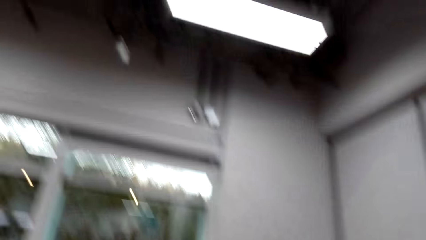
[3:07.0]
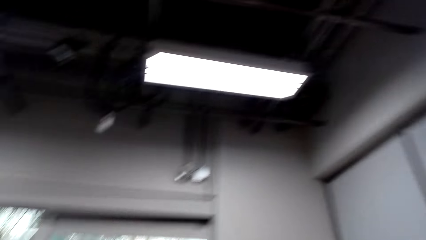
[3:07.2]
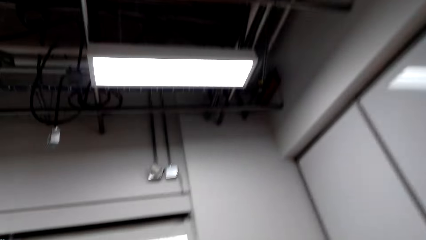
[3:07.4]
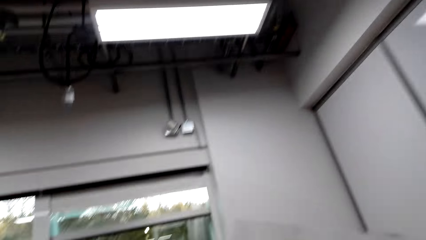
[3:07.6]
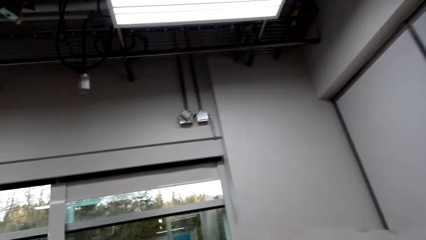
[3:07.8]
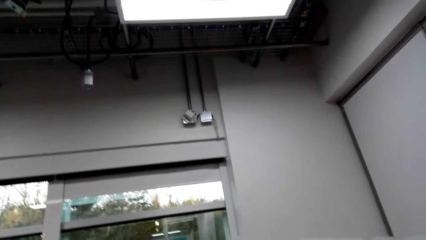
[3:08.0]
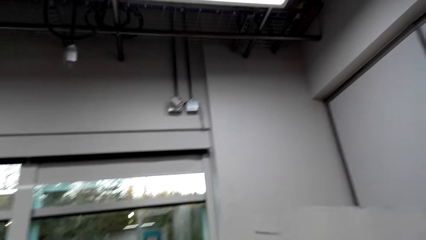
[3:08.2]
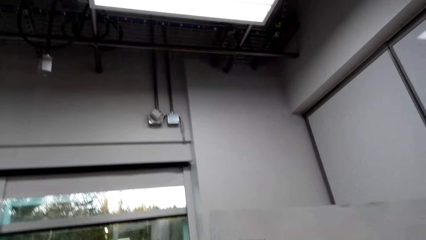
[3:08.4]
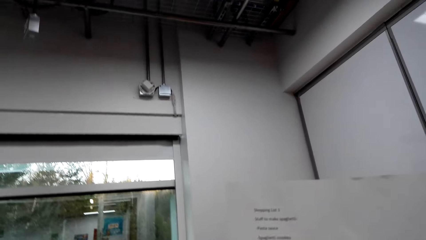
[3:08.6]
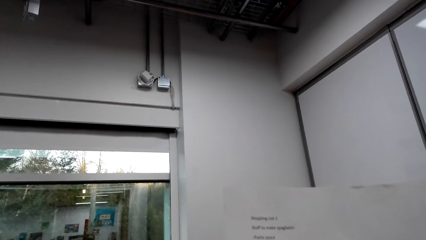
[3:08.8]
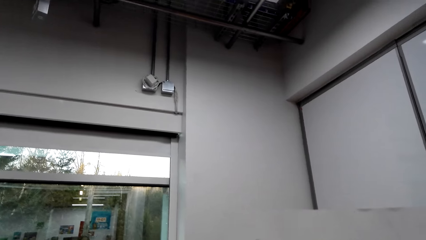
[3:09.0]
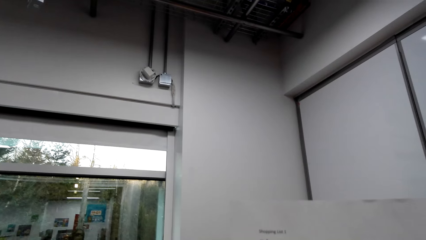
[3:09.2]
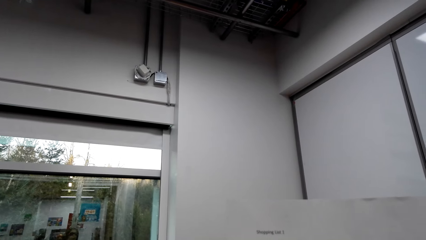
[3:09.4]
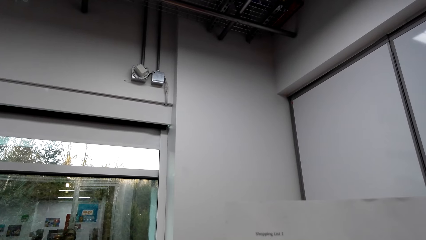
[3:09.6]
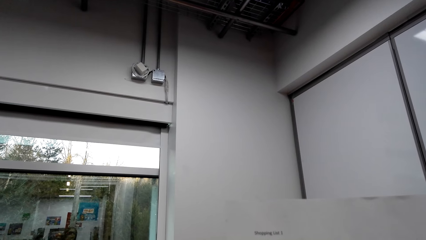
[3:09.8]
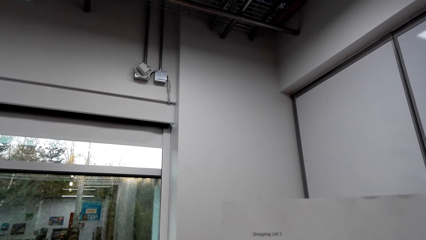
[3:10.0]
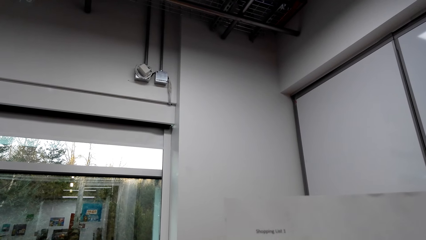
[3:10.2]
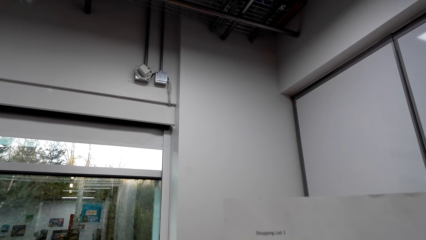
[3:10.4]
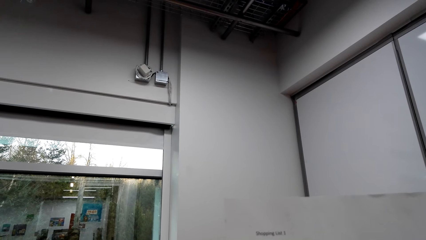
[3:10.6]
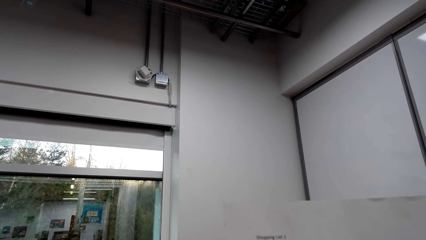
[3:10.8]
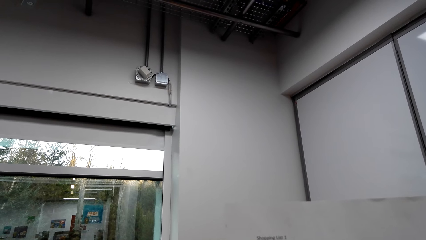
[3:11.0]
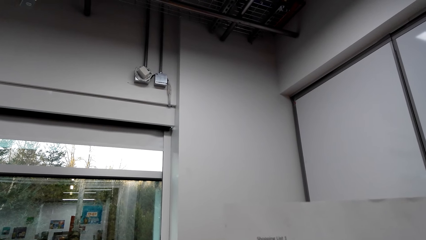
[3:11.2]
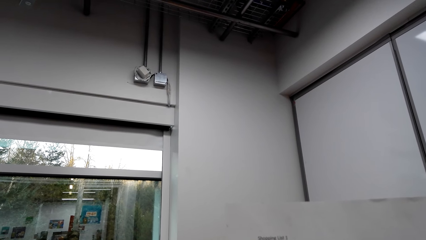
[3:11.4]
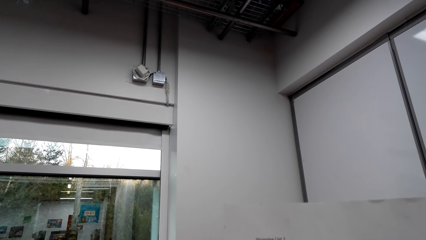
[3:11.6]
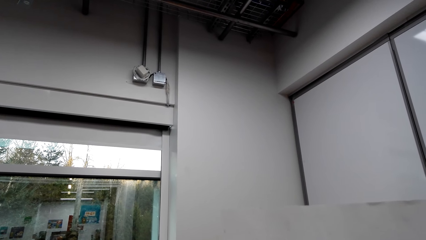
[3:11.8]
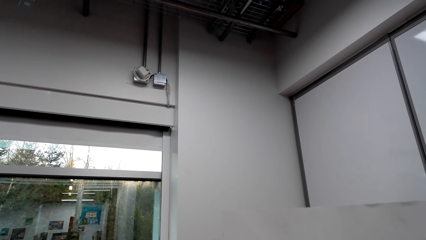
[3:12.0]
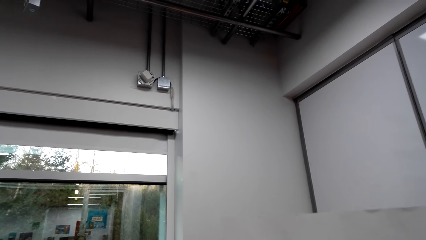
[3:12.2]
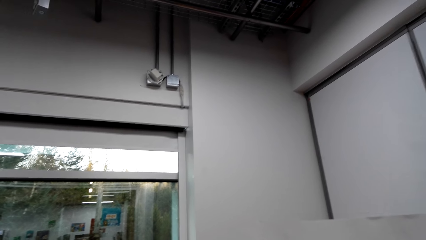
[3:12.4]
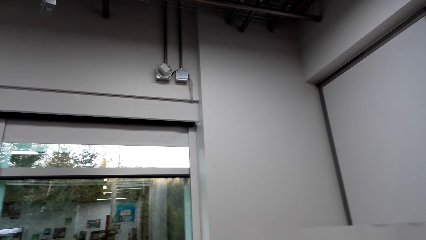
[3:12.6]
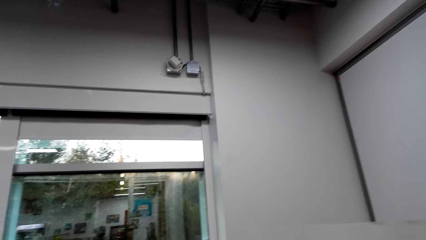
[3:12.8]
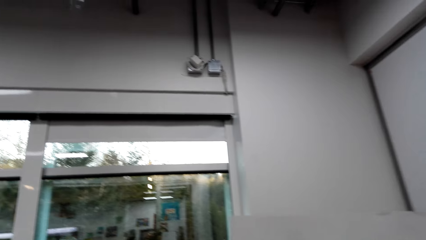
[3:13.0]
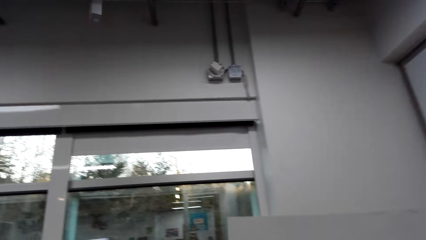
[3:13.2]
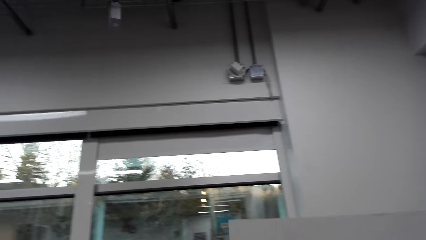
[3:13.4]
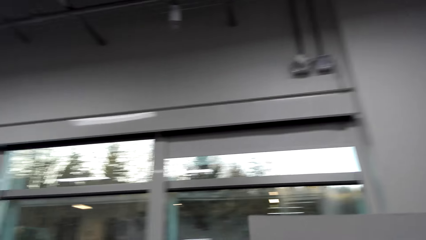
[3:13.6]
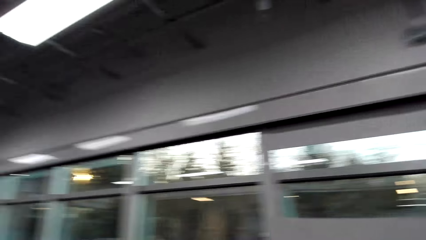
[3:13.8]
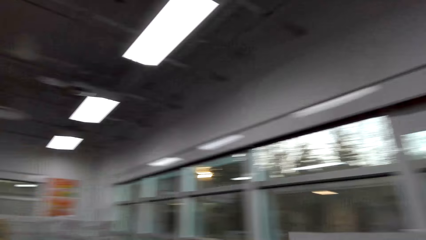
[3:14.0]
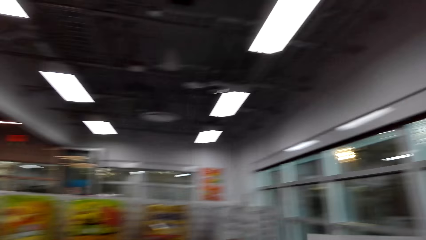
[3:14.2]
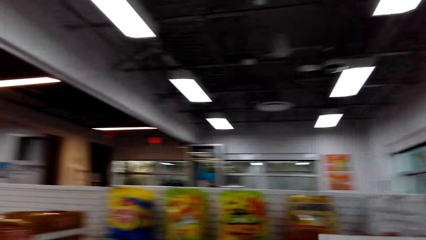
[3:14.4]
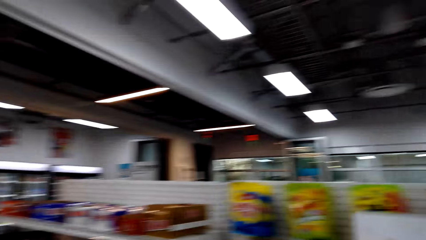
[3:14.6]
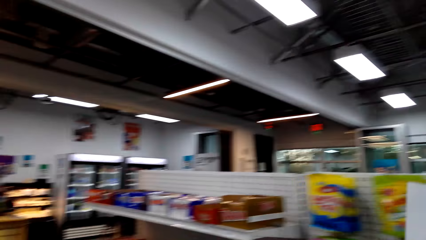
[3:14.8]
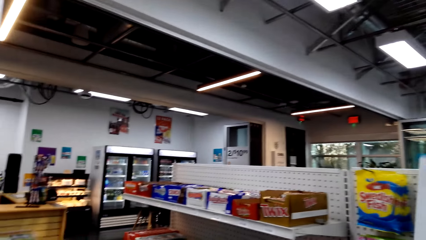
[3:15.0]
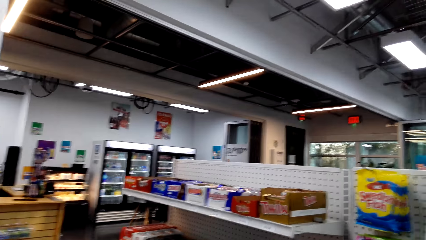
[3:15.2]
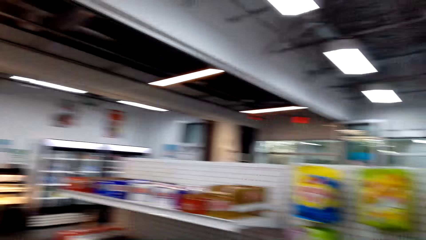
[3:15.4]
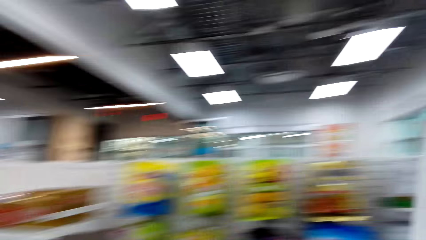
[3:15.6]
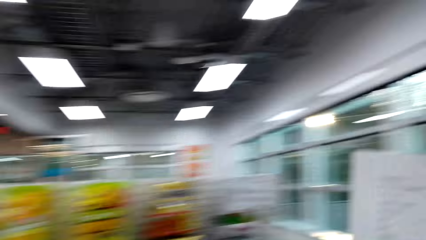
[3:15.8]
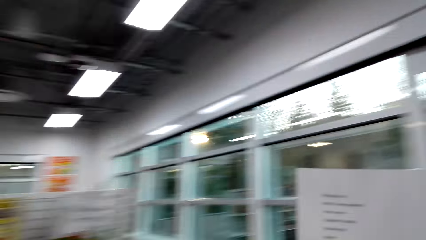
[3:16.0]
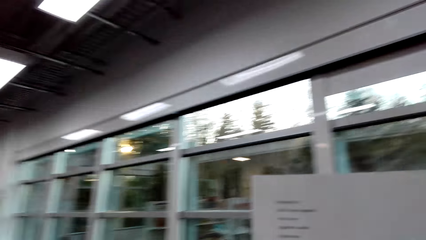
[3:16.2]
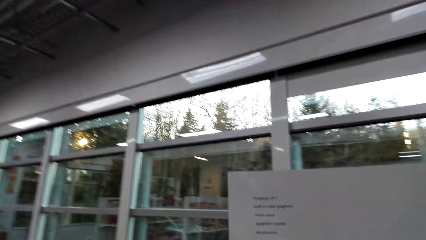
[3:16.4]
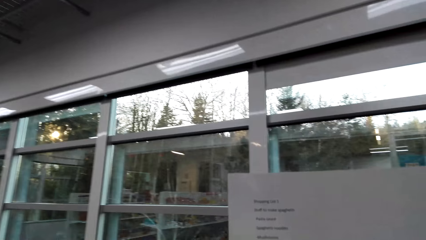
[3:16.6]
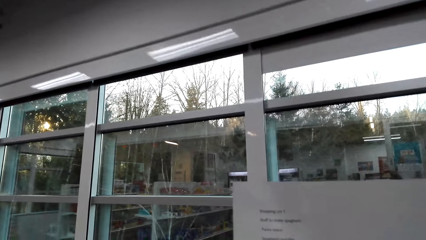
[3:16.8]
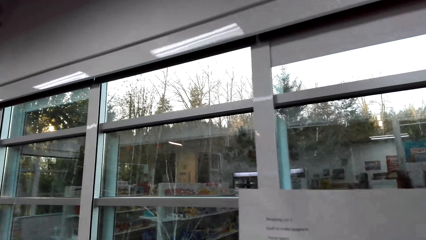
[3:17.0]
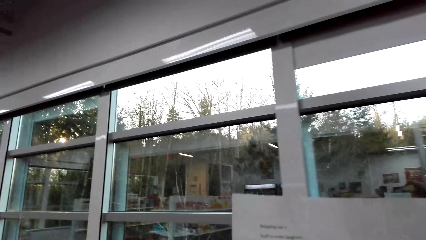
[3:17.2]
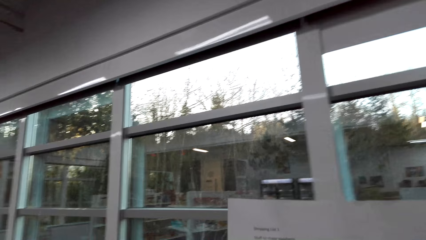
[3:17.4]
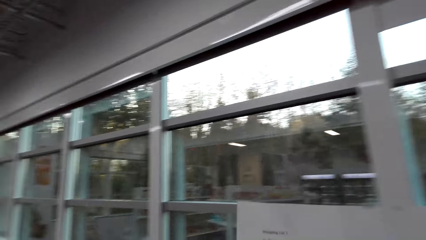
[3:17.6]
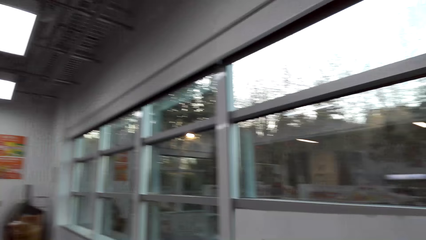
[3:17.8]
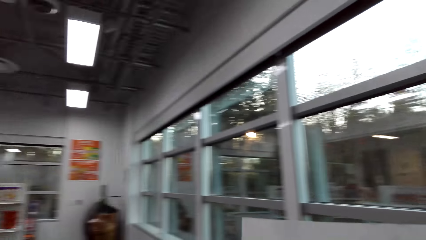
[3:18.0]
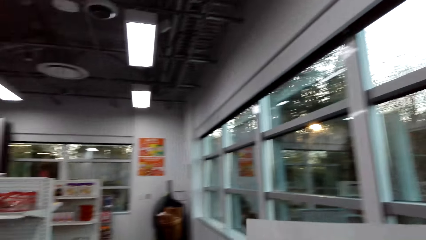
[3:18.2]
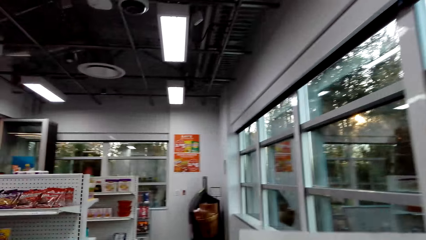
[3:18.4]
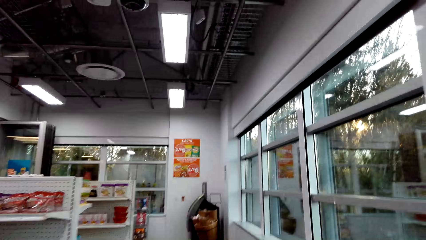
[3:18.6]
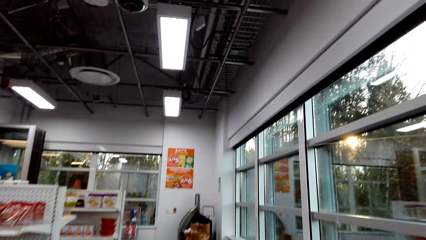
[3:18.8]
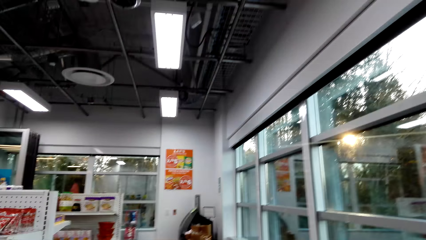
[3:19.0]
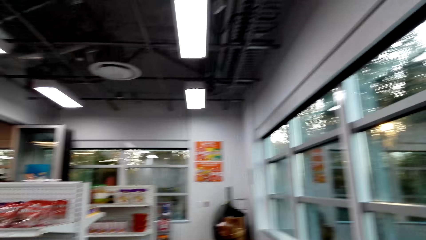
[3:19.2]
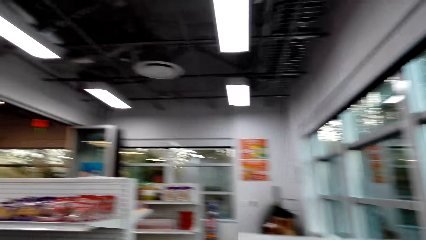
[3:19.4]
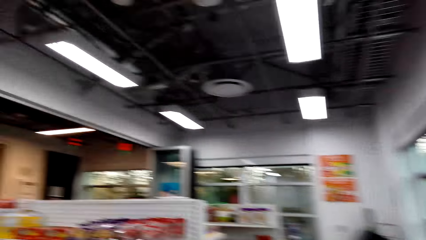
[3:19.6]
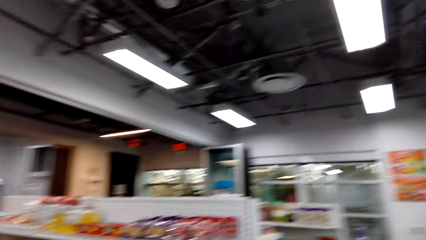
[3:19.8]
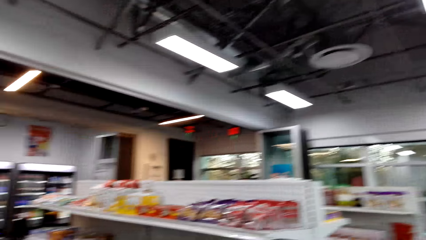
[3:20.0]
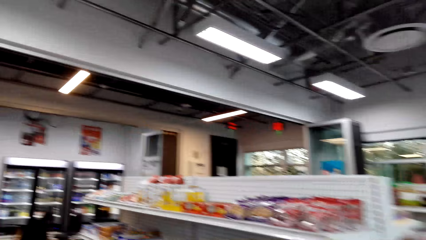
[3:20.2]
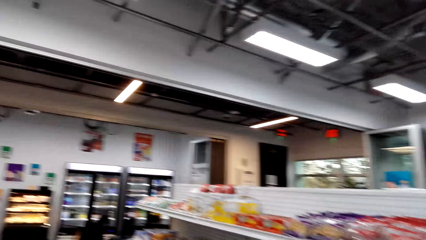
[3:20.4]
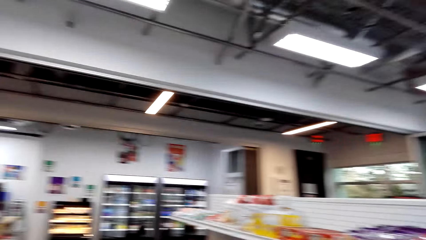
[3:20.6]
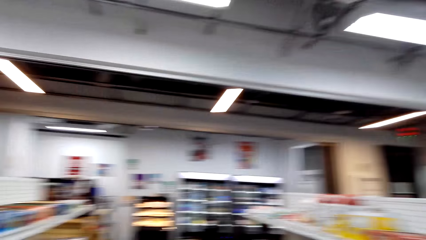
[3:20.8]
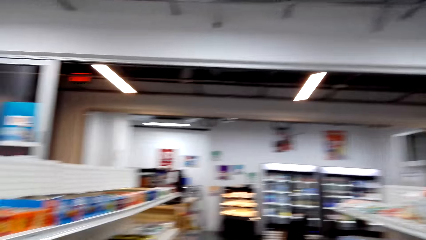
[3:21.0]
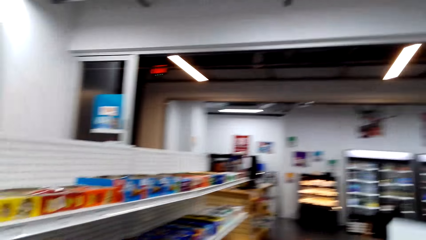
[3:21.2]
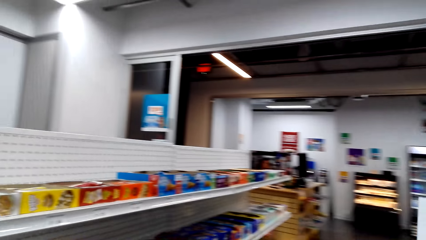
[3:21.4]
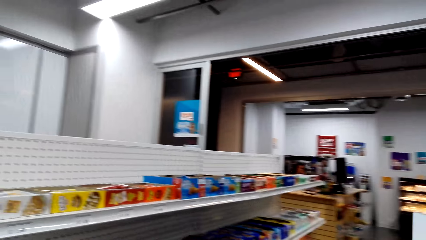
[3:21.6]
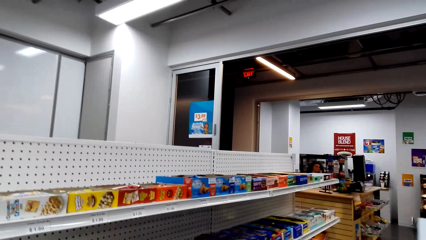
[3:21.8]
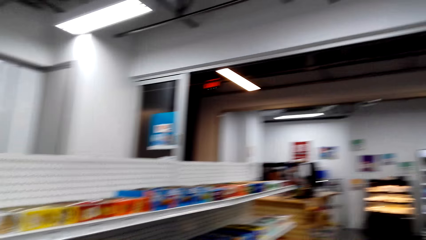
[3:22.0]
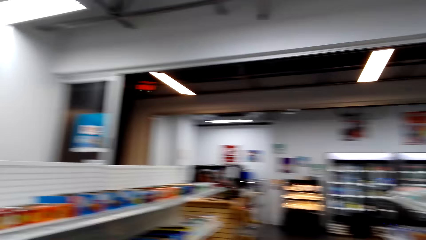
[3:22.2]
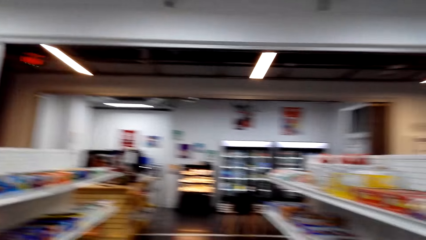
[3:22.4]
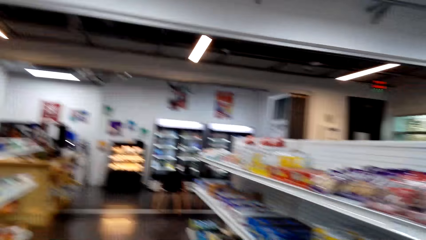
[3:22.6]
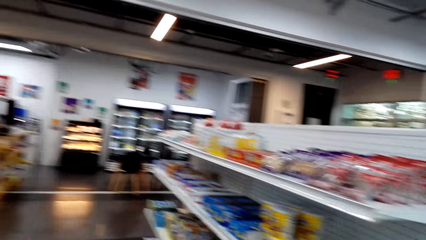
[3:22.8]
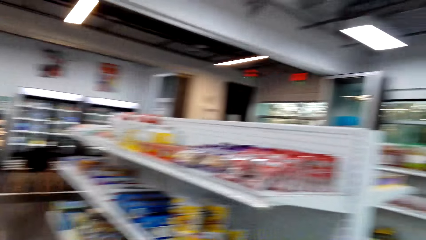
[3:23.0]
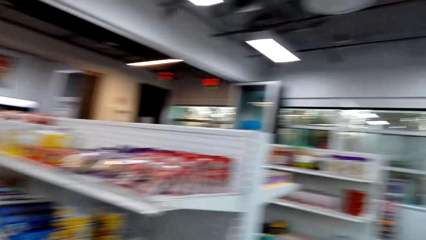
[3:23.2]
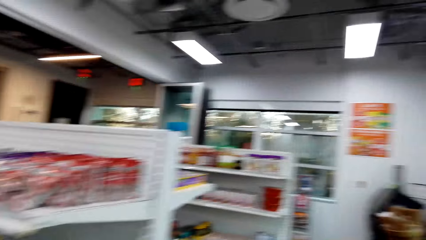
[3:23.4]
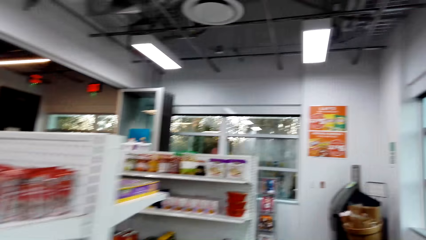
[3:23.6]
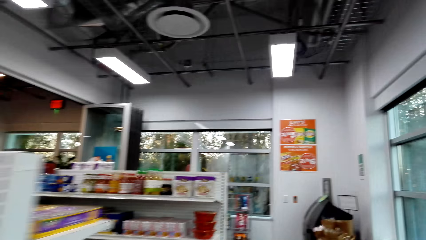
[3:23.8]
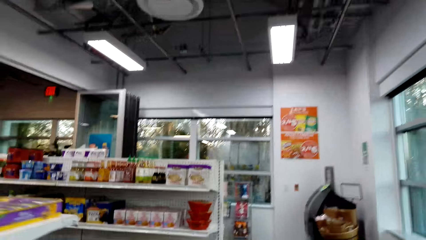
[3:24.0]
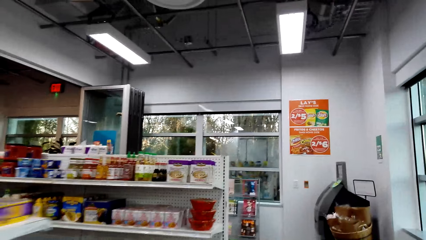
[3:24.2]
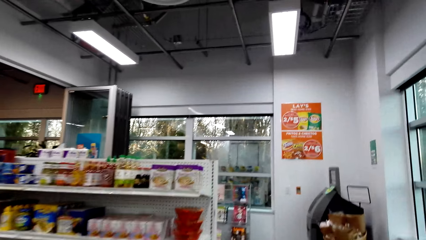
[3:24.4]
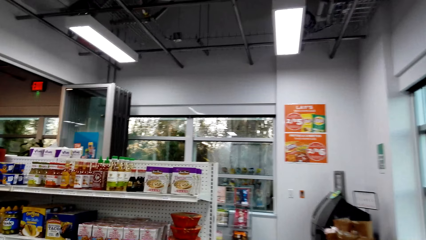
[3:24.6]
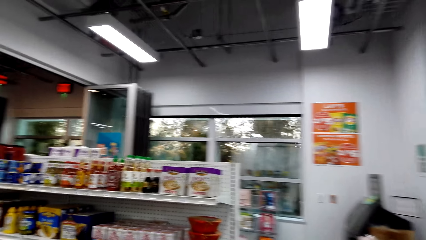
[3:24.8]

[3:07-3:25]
The camera wearer reads a printed paper. She holds the shopping list in her hands. She turns around, holds the printed paper. She walks around the supermarket with the printed paper. She stops at the snack aisle. She gazes at snacks on the shelves. She walks to another aisle.
